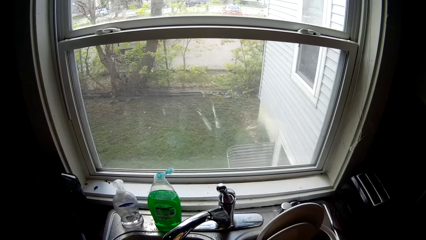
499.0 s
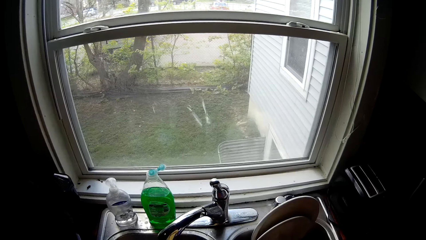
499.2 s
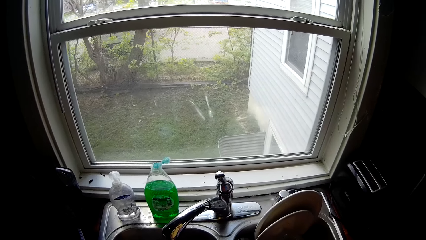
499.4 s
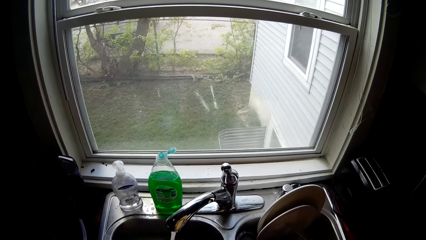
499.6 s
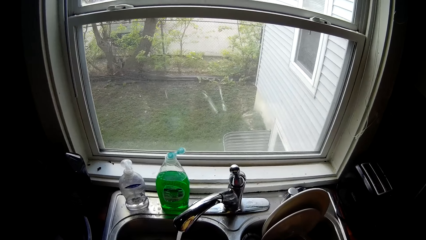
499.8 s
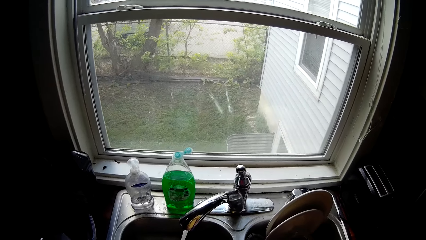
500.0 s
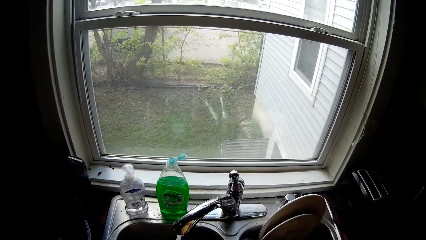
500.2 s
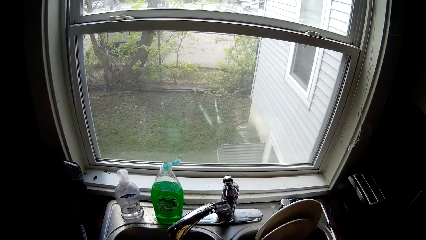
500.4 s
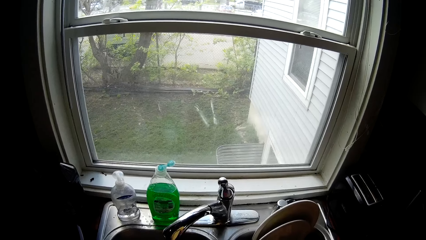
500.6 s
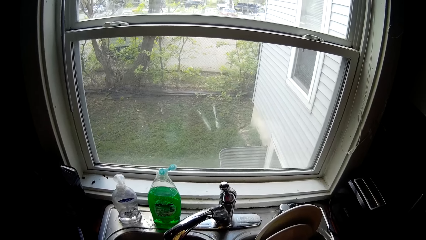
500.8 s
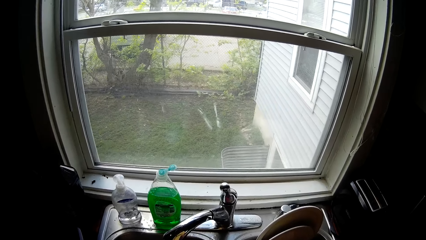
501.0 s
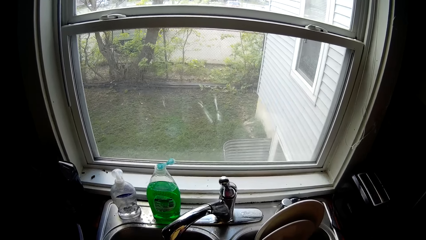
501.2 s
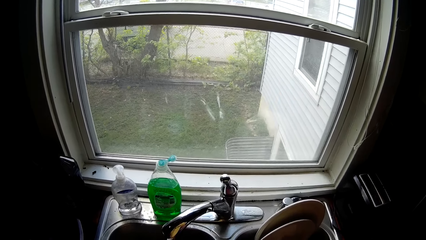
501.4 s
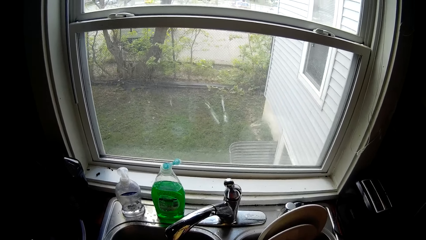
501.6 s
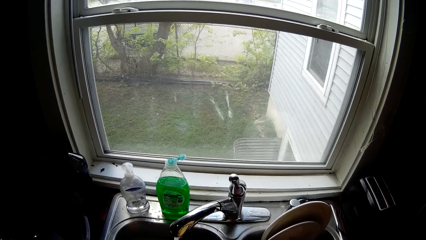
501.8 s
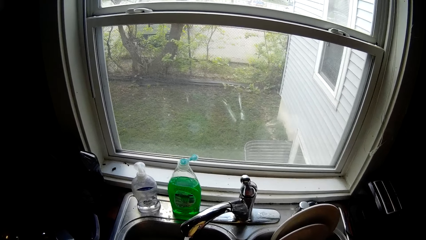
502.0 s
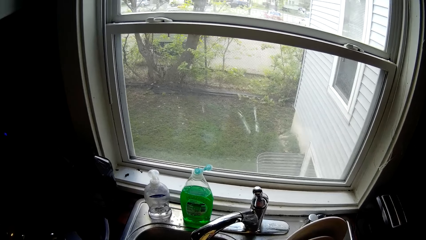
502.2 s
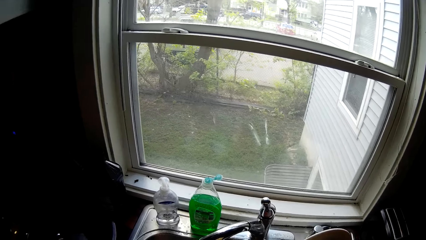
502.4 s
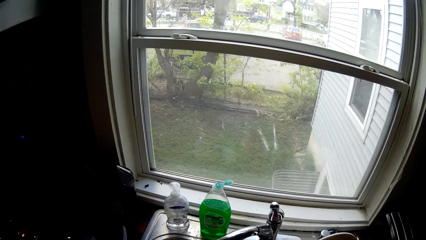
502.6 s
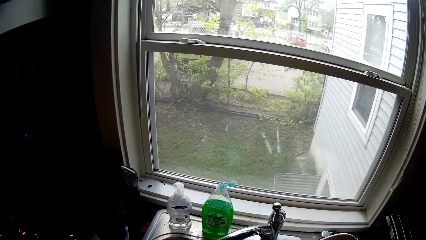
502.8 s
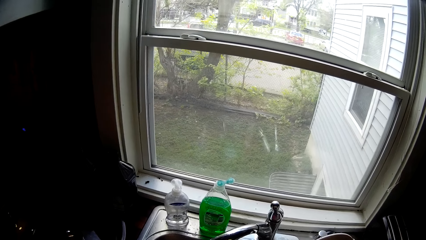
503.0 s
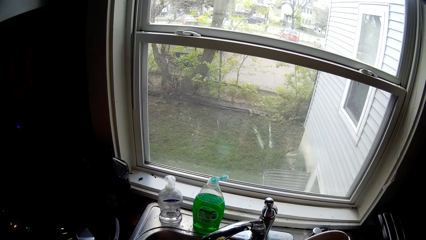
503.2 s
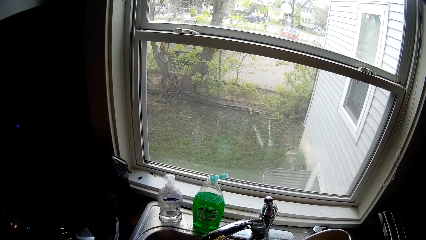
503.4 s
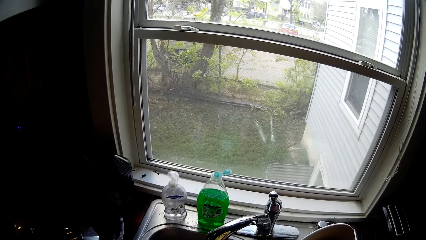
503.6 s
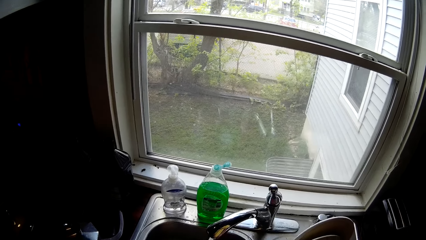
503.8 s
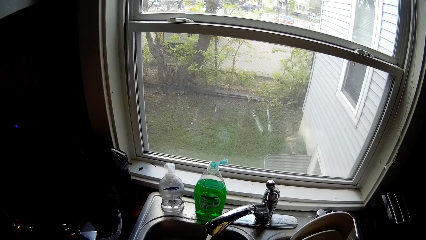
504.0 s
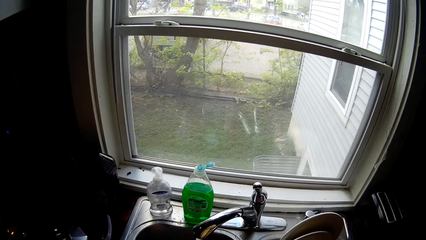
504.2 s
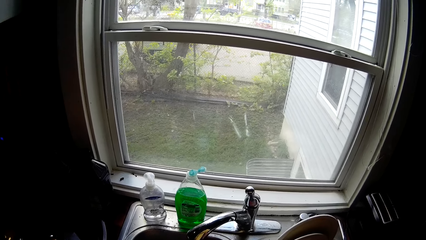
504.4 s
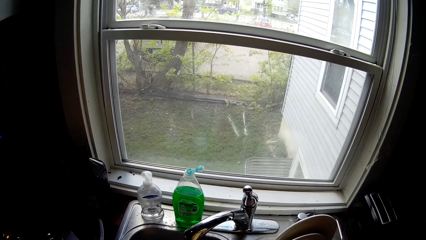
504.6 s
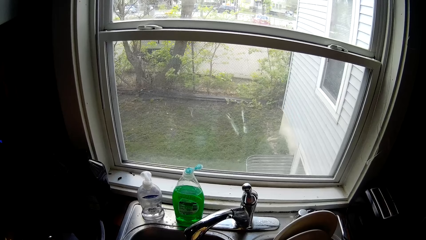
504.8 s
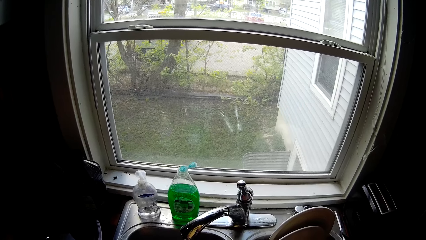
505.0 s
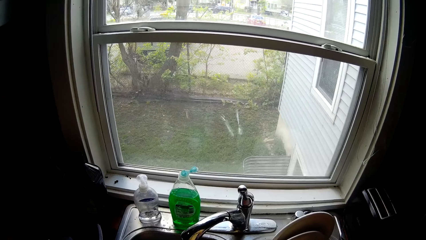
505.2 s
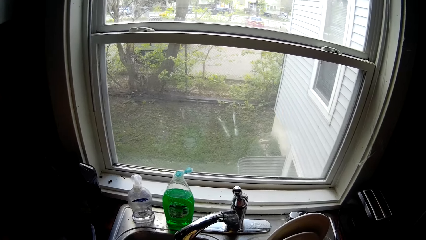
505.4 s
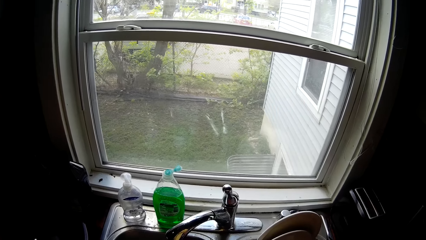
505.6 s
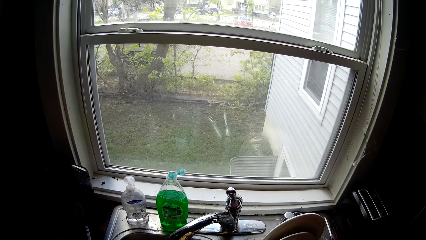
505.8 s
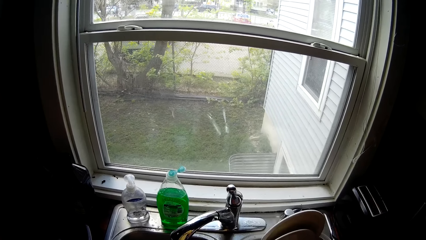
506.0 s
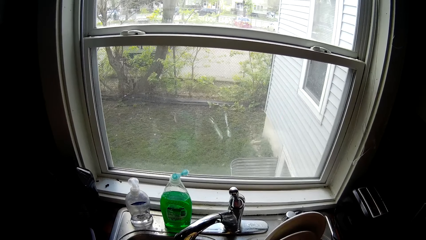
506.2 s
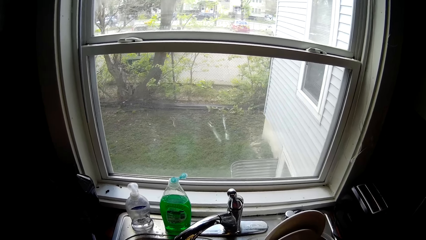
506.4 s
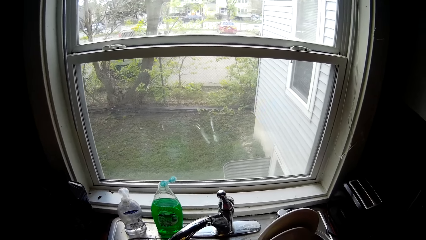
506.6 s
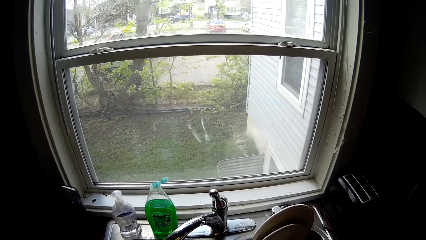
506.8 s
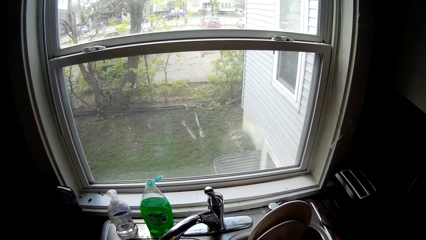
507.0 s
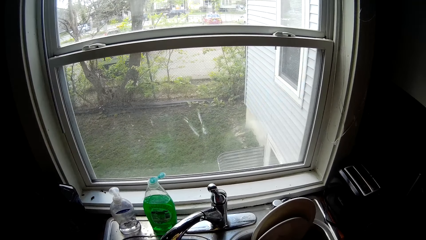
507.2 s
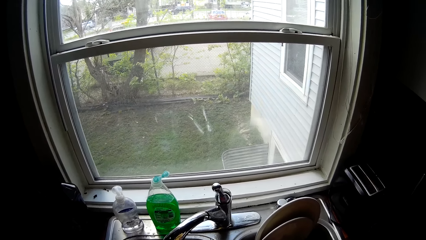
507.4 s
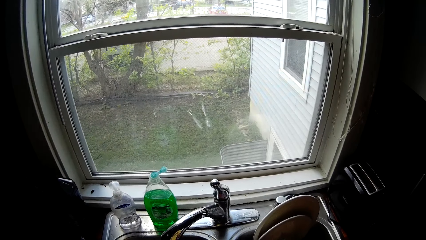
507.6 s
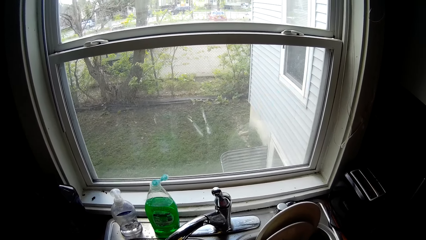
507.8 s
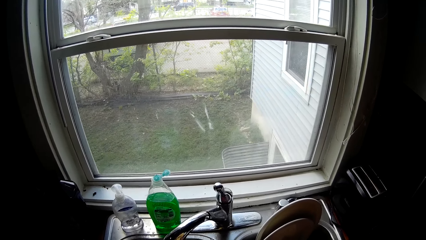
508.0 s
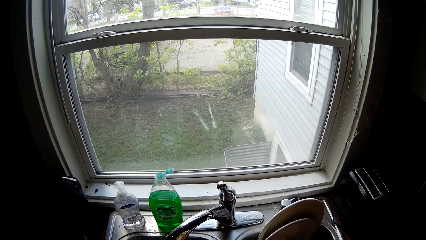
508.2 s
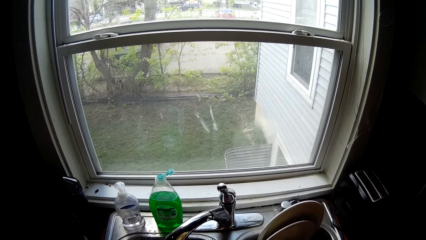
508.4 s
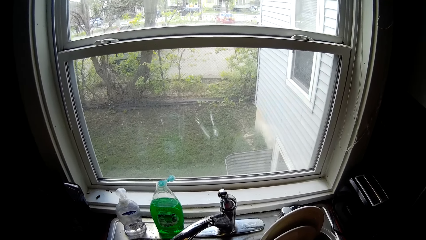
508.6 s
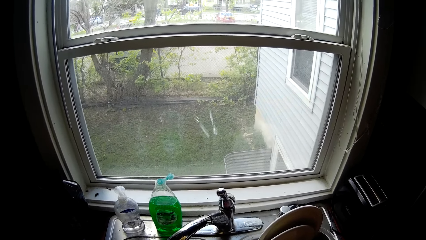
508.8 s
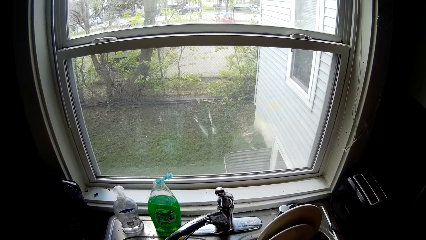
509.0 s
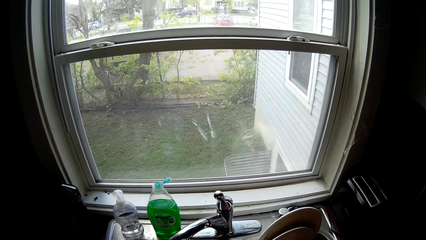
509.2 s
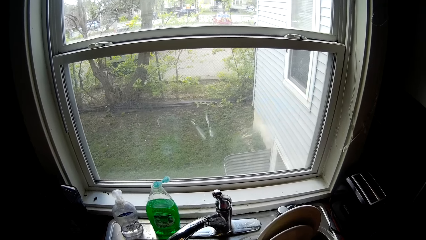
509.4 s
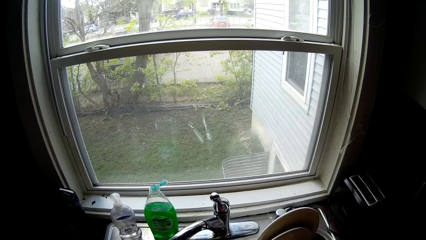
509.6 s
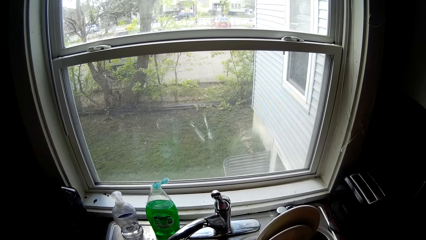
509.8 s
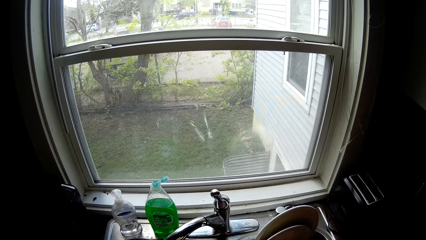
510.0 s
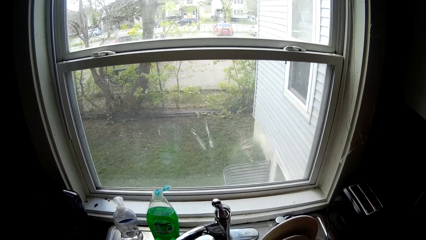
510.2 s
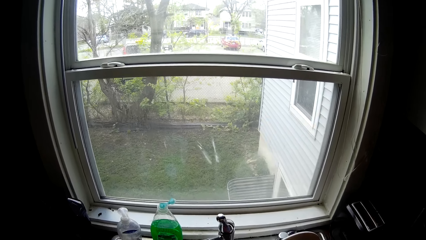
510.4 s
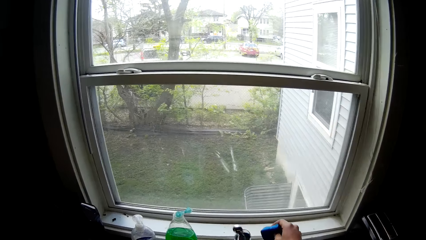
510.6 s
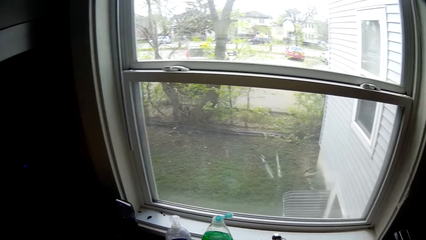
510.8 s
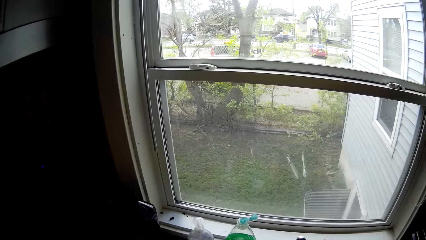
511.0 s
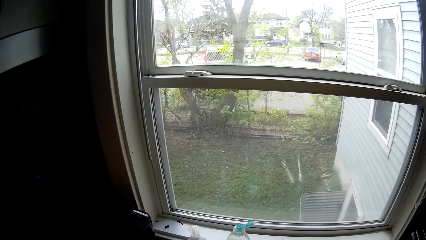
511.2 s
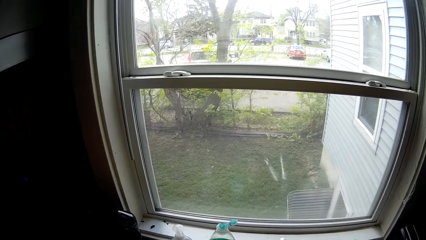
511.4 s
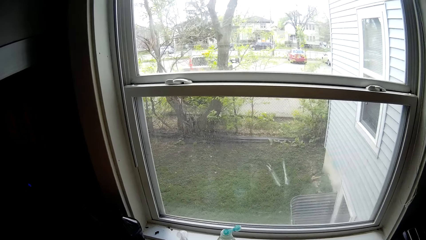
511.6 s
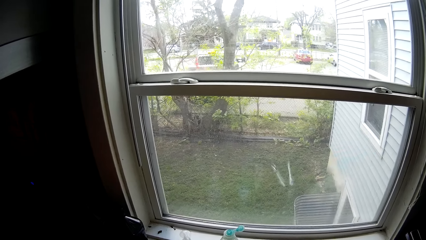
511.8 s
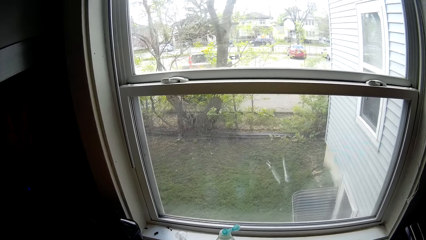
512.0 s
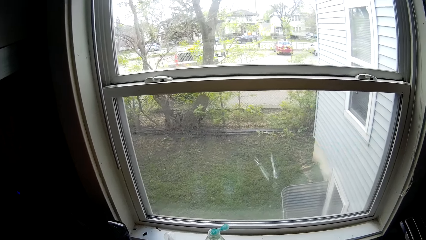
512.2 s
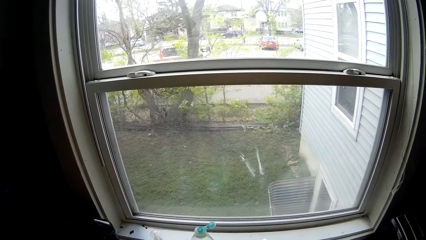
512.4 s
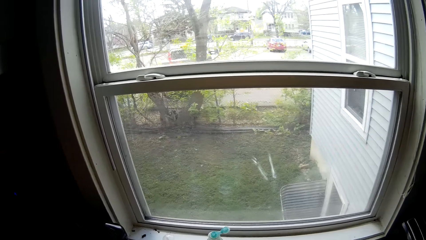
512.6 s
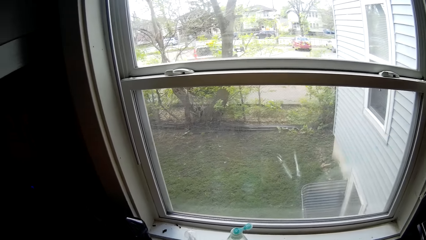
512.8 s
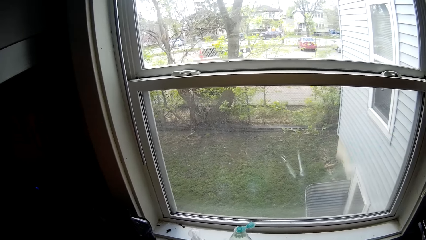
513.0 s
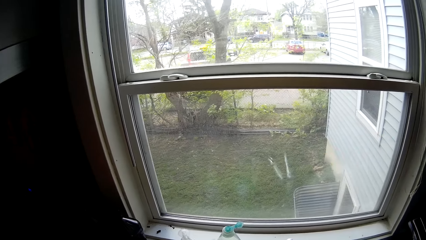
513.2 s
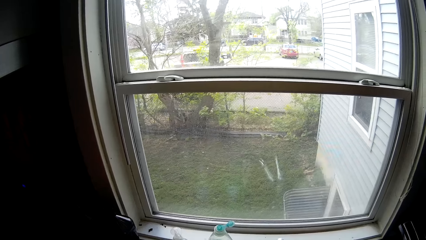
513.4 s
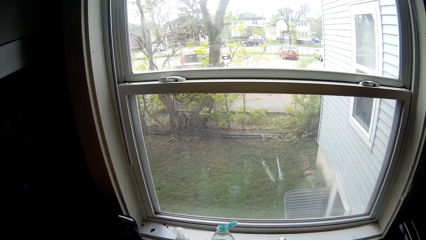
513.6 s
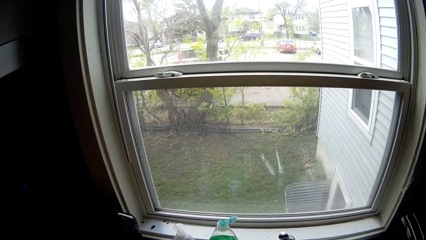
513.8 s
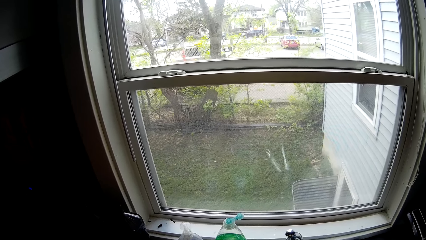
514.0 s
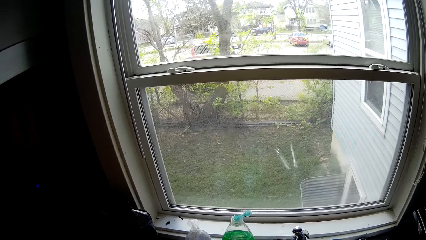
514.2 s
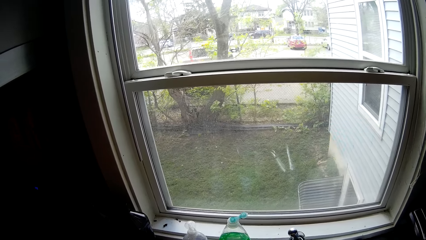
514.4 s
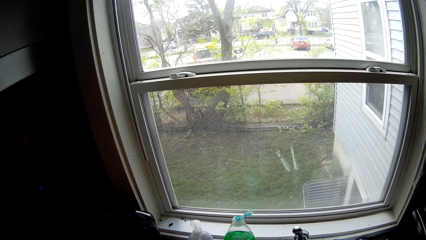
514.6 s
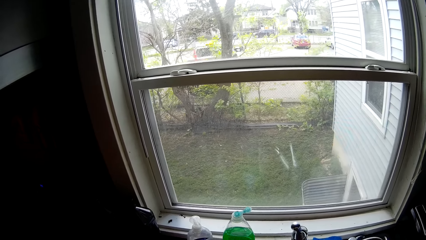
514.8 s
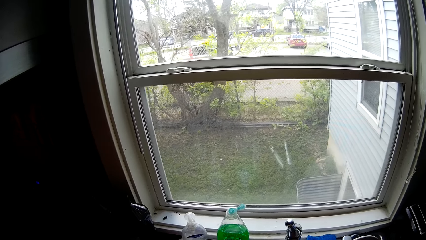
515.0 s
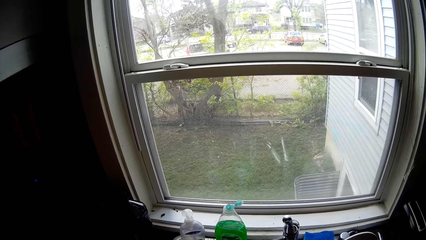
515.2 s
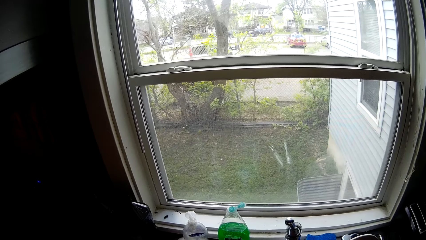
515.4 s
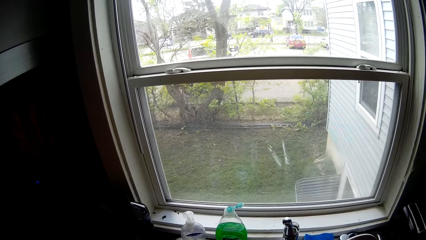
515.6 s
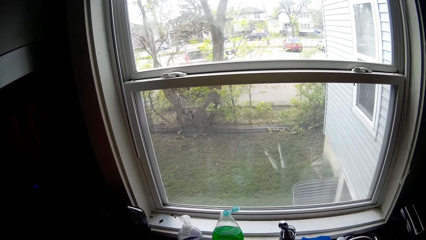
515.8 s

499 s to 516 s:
The camera wearer picks a sponge from the sink with his right hand. He interacts with the man. He washes utensils. He drops the sponge on the sink with his right hand.
